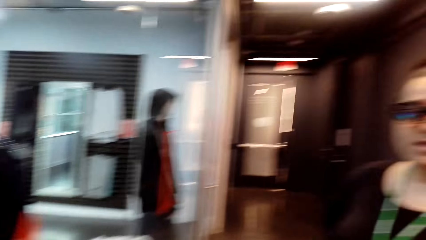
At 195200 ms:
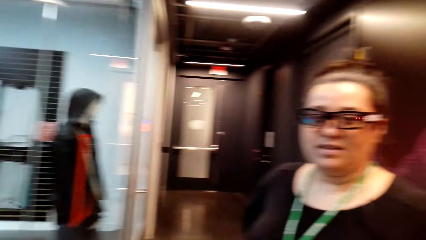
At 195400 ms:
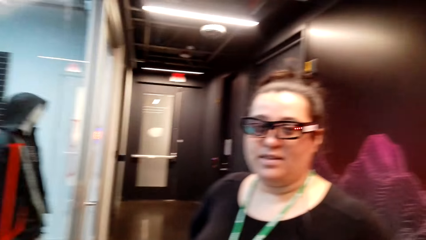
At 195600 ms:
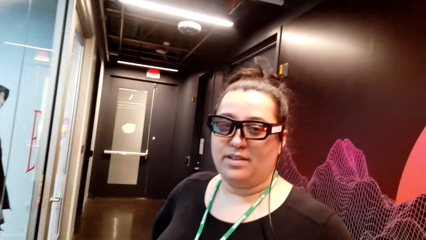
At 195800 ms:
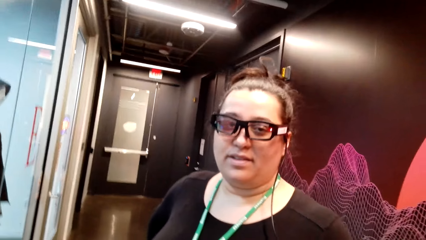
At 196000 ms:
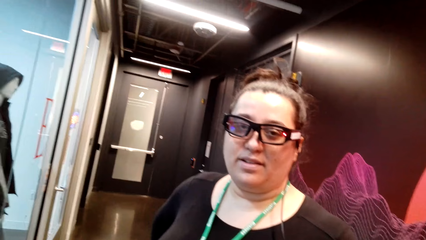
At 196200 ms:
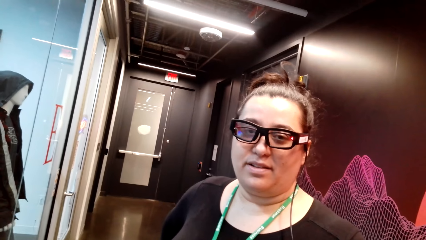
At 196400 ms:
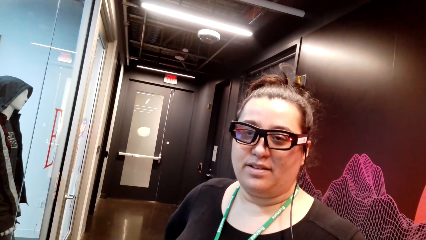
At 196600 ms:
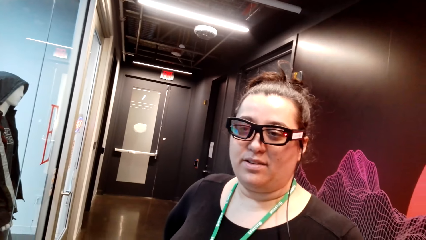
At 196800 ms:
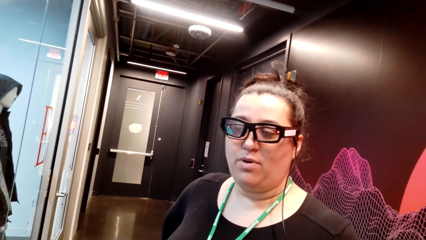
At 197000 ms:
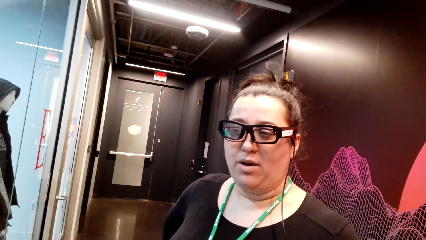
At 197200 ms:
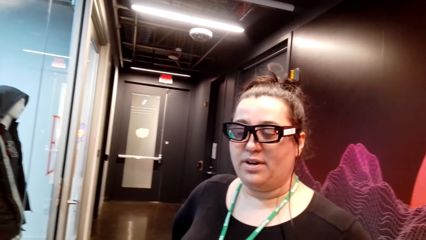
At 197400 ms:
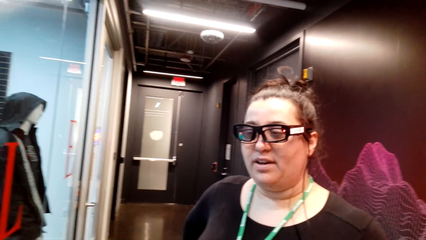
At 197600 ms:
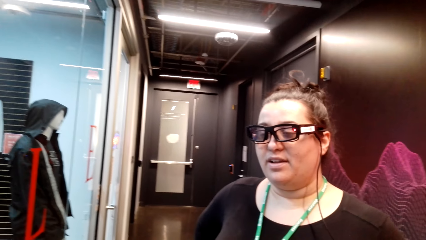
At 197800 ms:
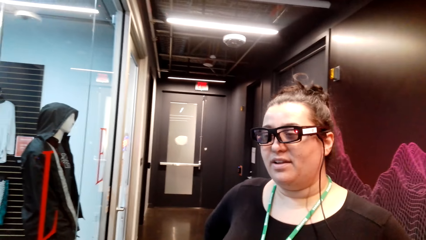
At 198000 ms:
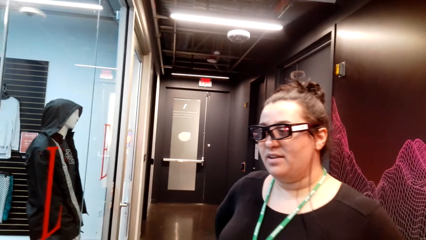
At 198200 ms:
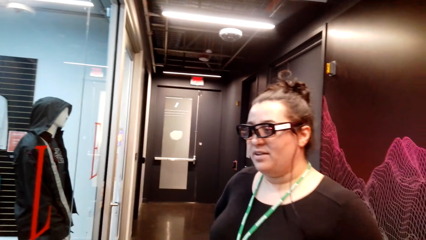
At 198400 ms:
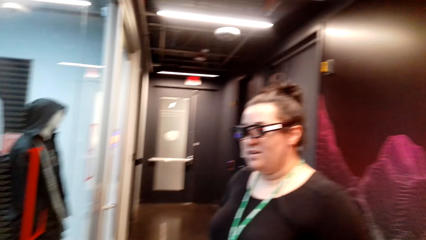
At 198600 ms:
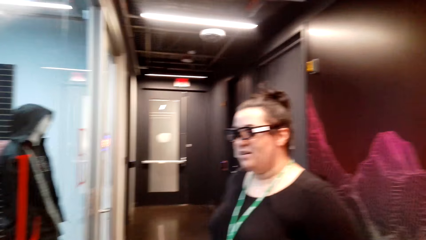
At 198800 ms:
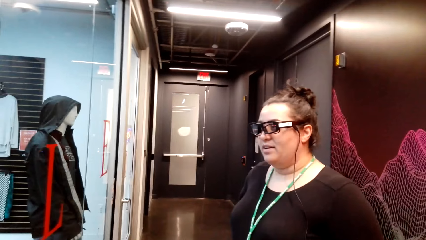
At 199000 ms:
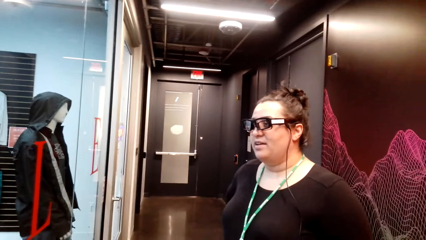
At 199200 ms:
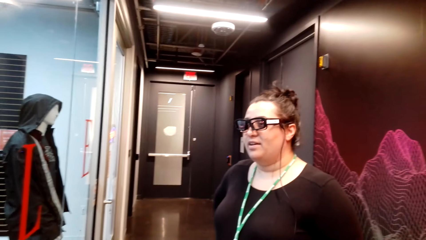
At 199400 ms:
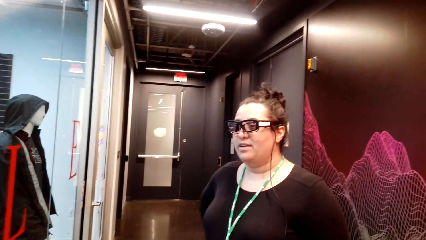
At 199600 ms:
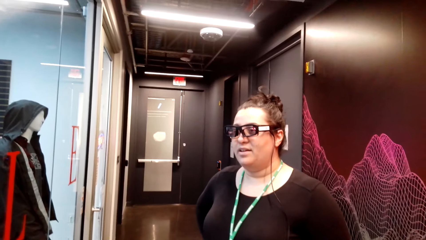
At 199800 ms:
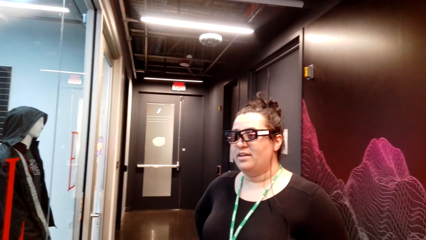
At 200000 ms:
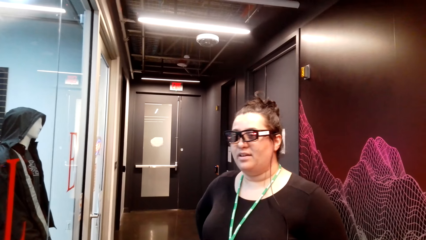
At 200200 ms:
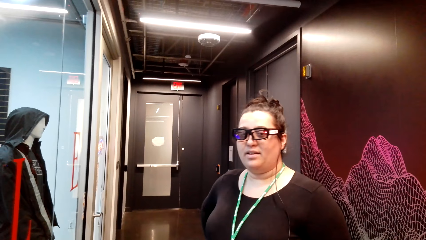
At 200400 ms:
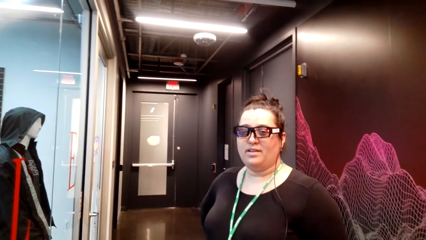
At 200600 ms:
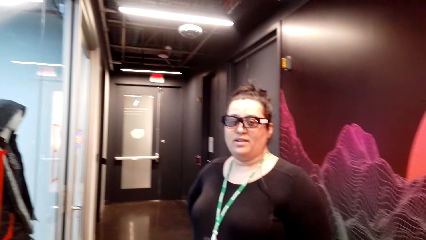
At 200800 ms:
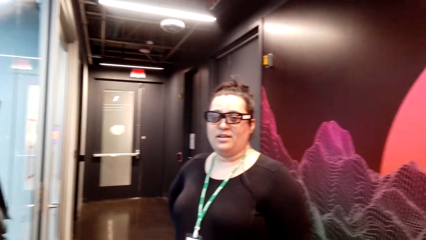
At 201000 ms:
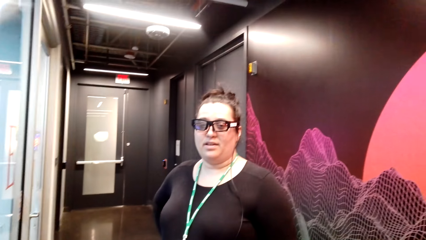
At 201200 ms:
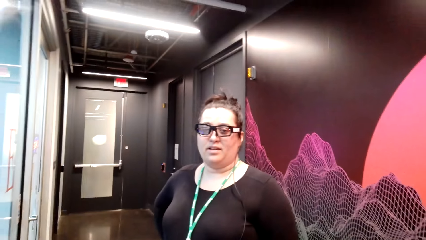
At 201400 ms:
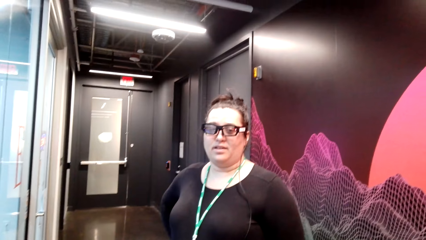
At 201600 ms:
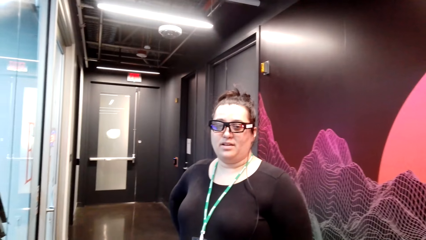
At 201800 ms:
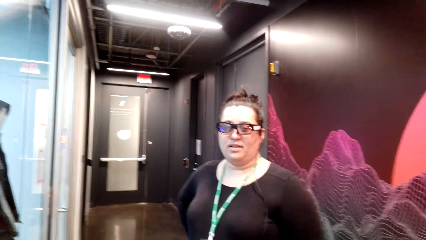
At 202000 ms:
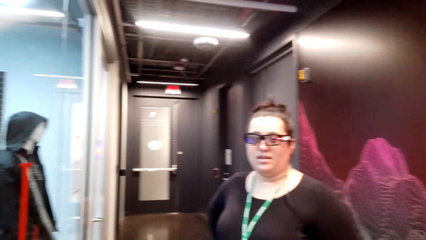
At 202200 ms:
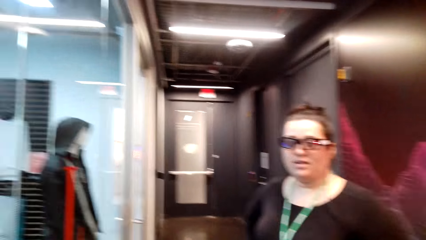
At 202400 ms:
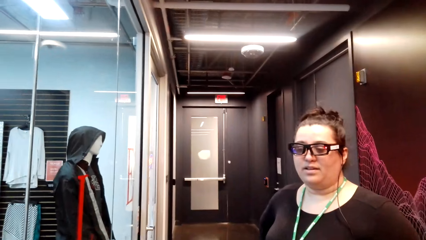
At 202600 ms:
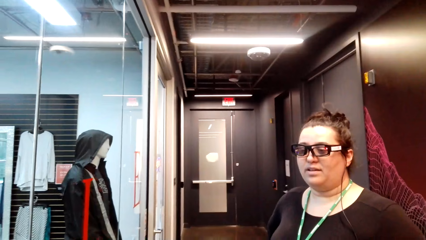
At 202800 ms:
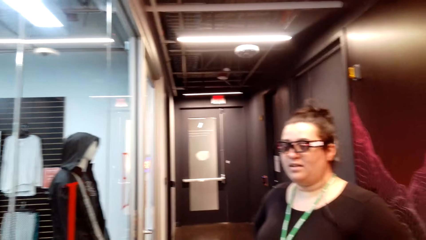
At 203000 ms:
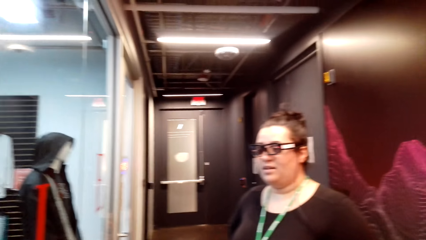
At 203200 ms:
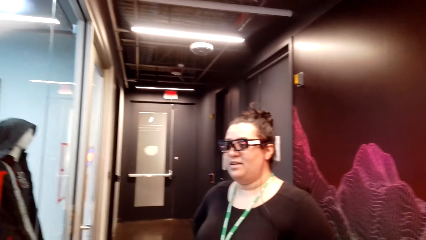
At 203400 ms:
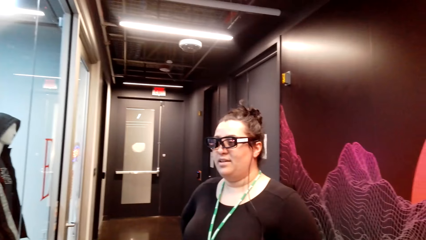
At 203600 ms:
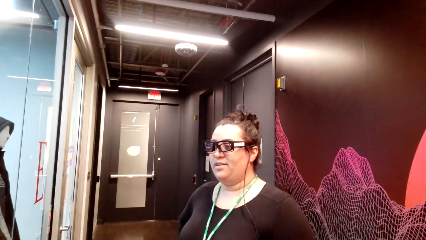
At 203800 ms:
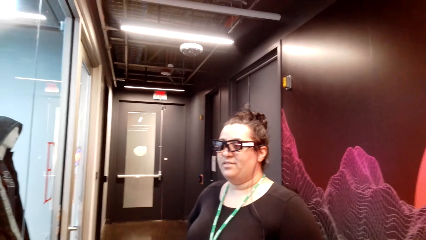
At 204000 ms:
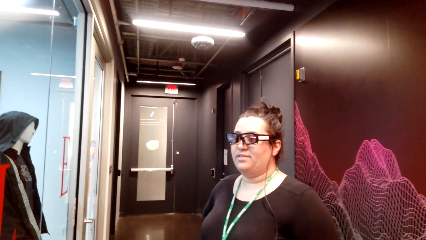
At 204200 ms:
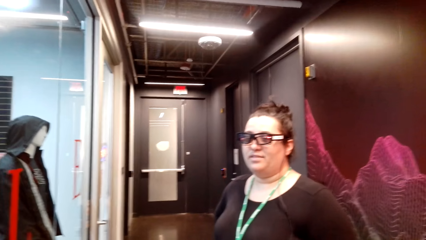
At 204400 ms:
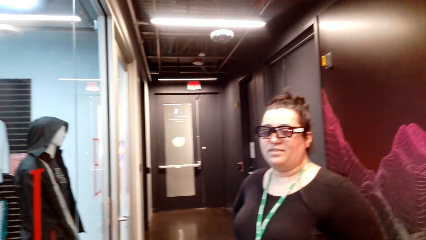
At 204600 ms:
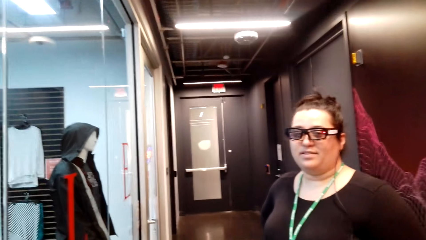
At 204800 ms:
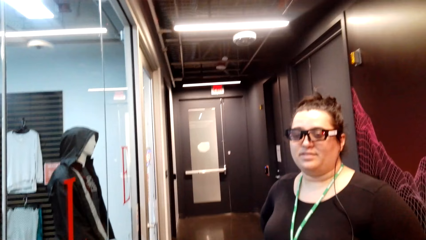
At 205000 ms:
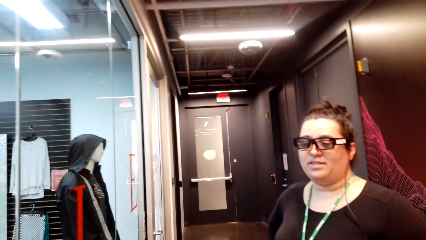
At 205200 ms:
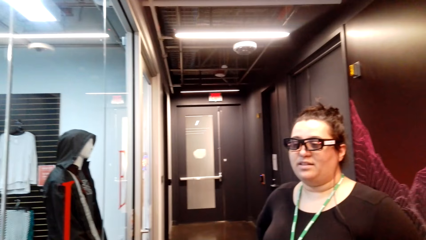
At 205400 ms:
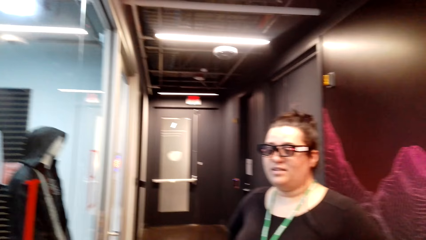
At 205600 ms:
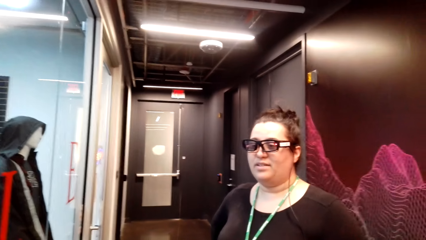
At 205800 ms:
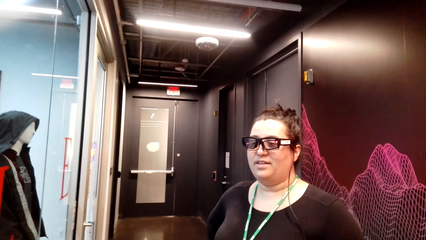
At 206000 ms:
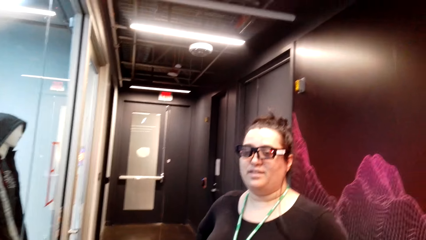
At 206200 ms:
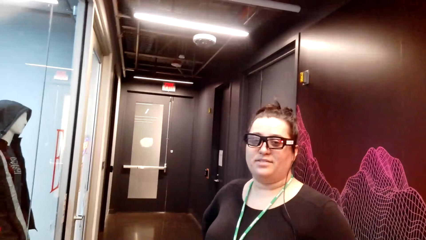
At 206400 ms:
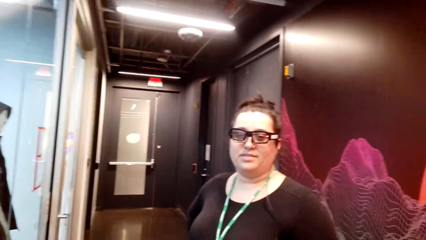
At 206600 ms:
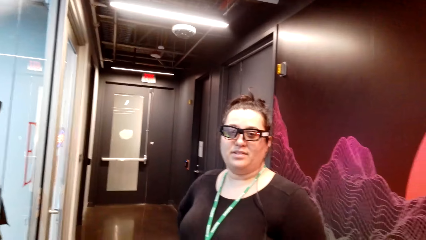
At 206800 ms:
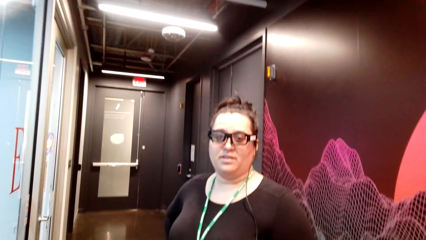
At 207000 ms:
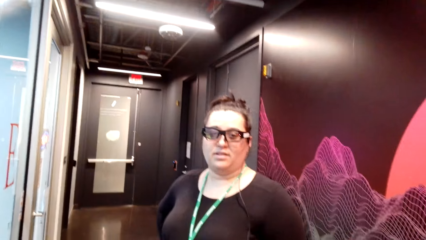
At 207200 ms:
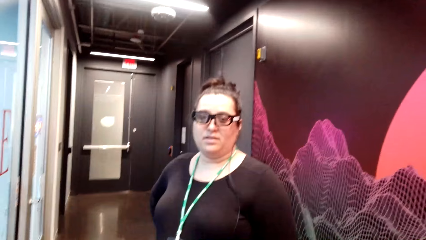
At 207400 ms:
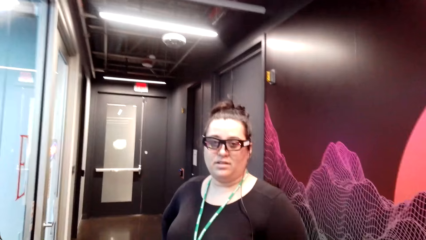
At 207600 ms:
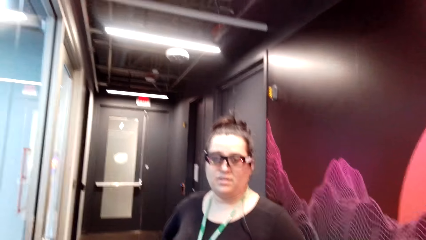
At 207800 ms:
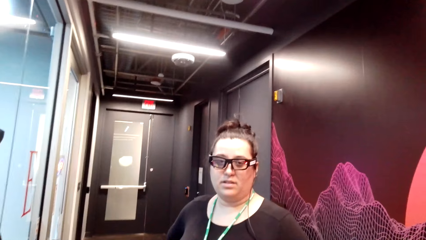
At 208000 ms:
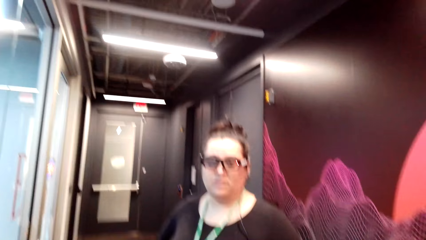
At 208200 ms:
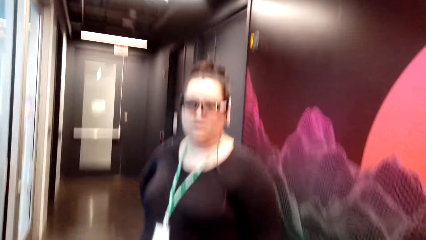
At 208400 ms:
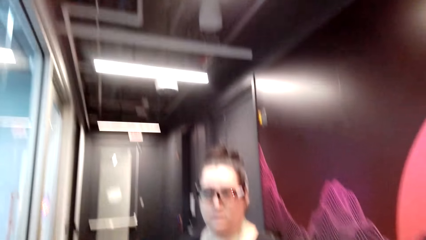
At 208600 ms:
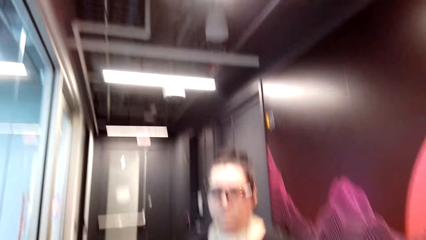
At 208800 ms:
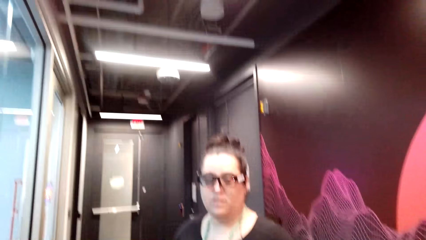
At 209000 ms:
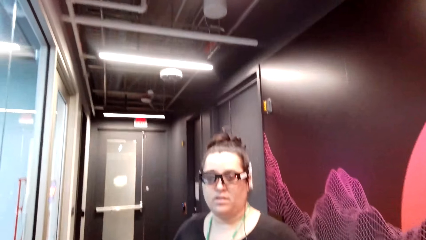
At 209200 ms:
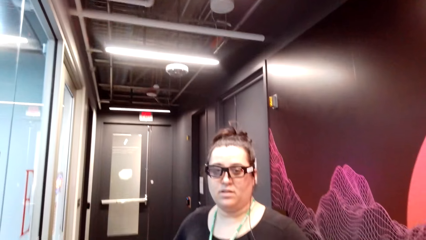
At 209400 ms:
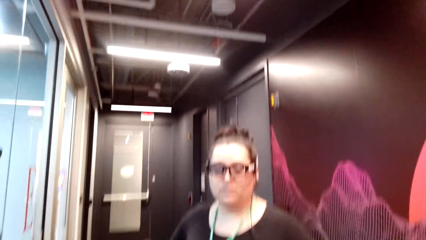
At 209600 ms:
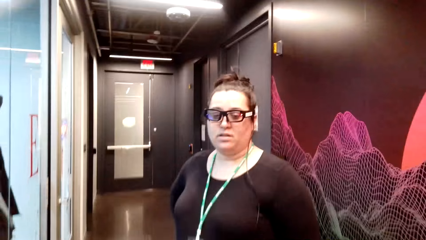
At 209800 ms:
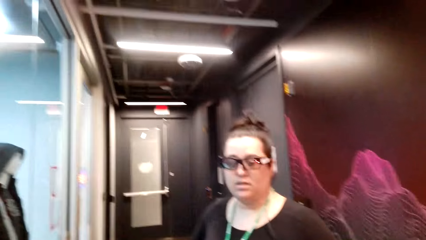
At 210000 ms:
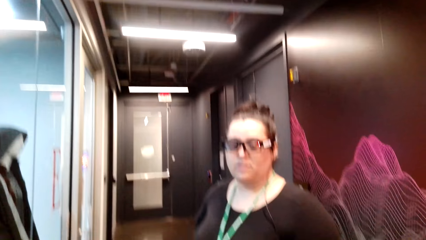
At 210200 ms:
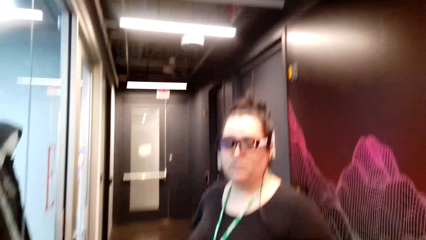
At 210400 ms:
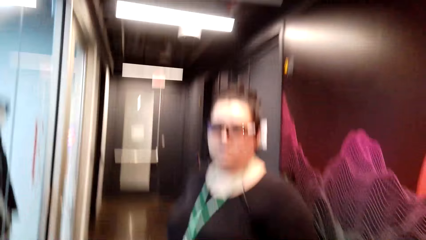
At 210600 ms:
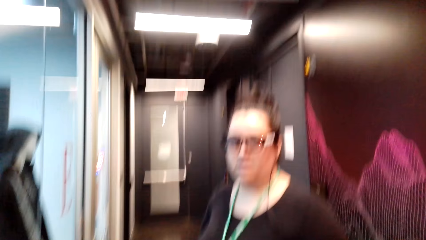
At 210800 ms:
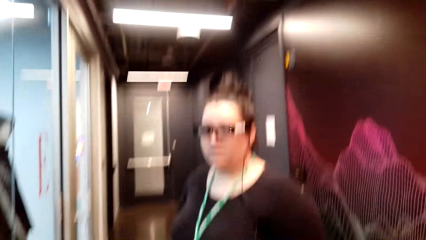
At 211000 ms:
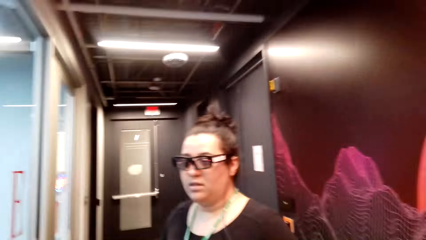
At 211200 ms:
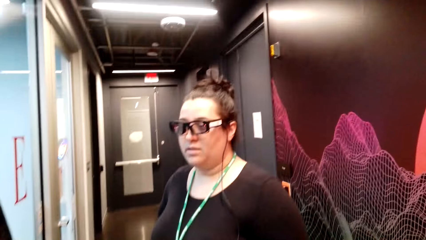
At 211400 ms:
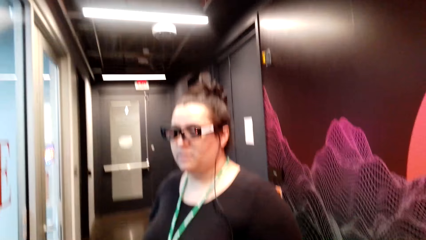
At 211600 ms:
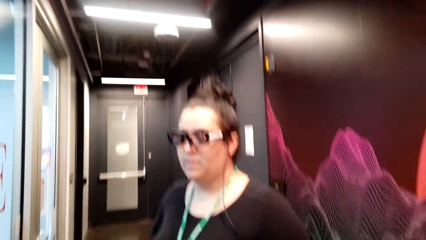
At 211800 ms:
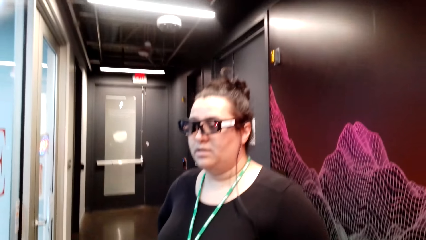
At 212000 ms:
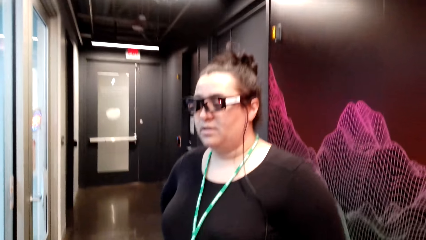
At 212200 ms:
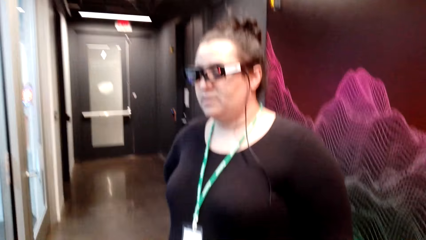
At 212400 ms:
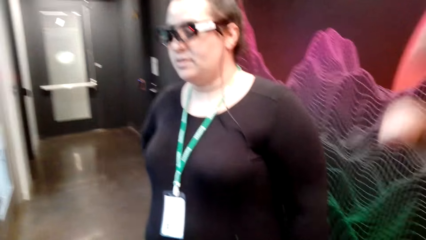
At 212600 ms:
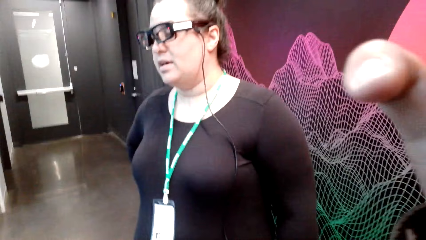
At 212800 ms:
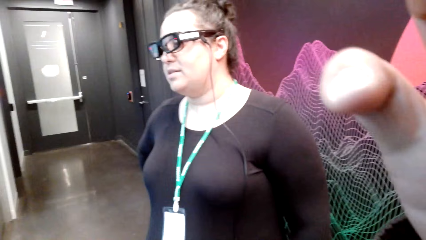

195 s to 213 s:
The camera wearer looks at a lady. They talk to the lady.
